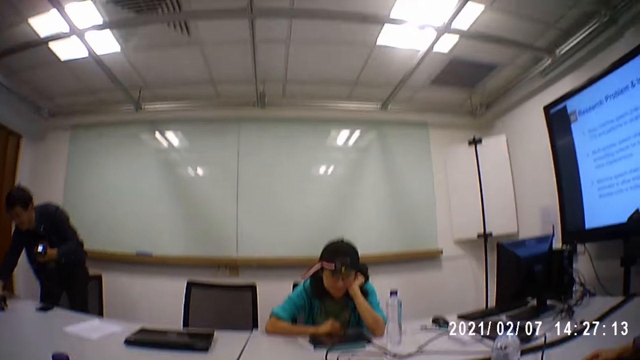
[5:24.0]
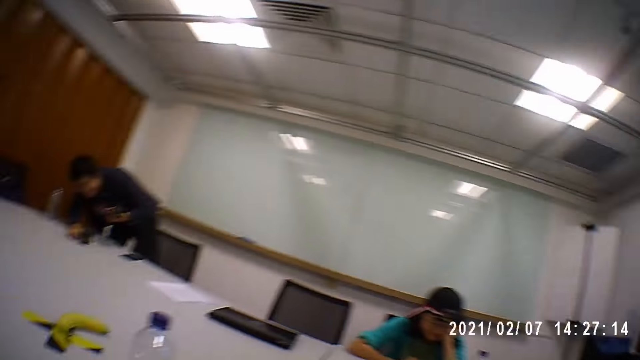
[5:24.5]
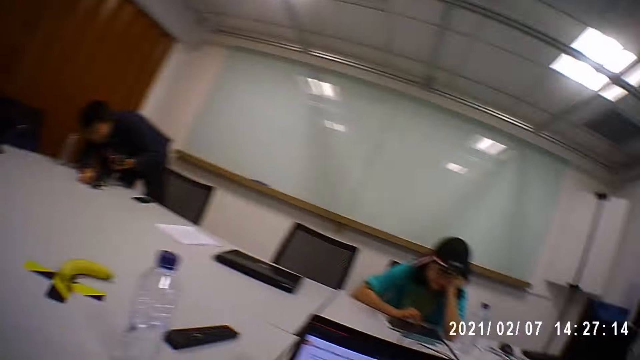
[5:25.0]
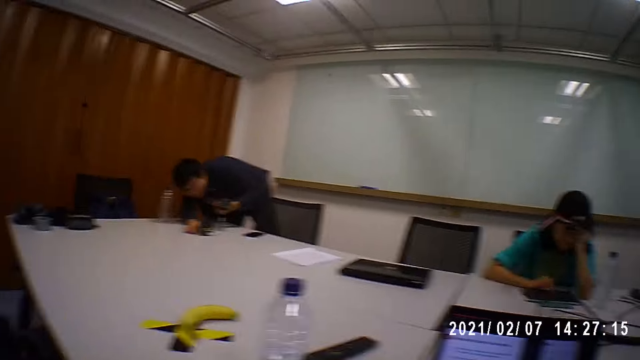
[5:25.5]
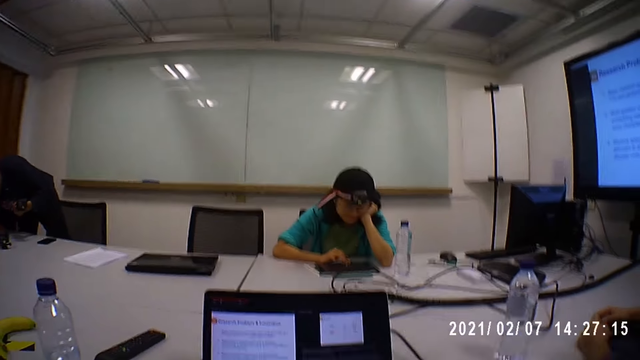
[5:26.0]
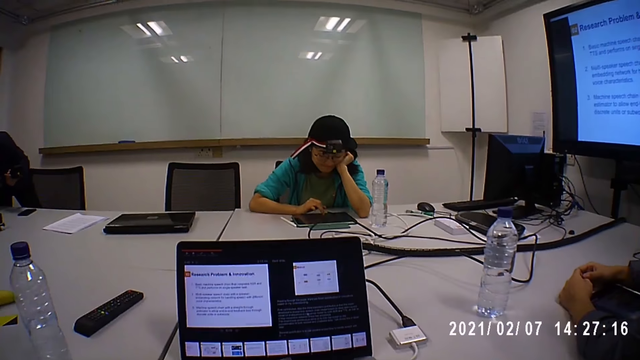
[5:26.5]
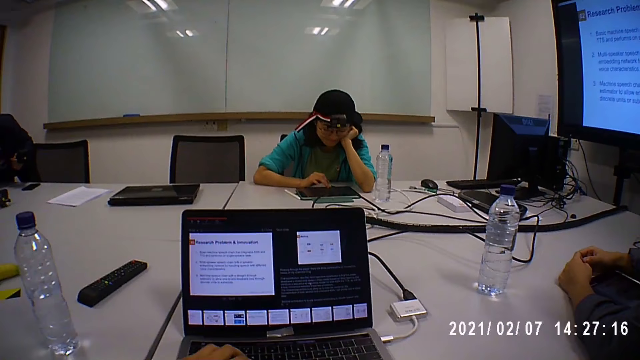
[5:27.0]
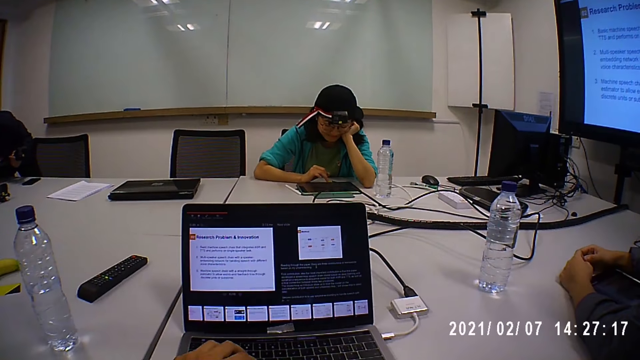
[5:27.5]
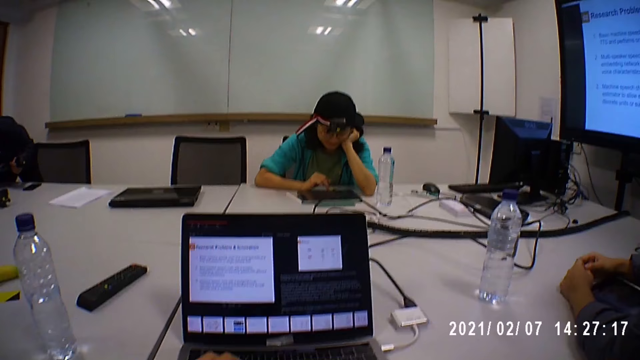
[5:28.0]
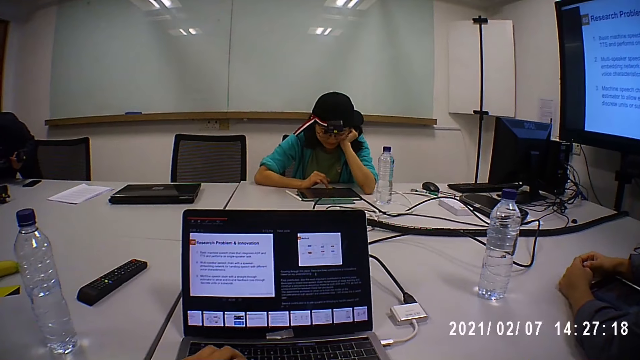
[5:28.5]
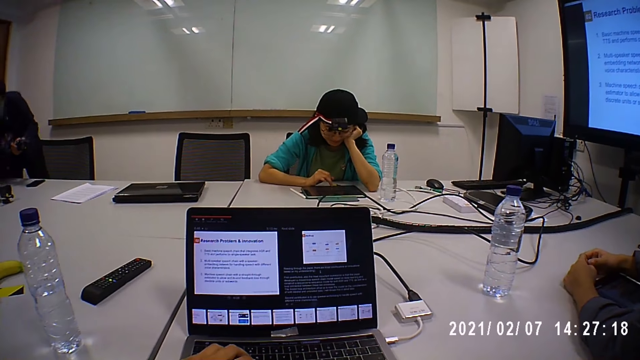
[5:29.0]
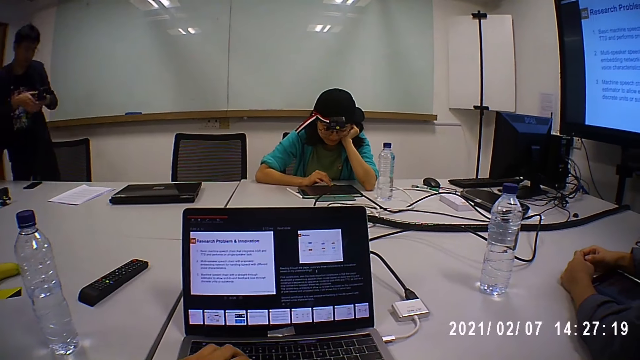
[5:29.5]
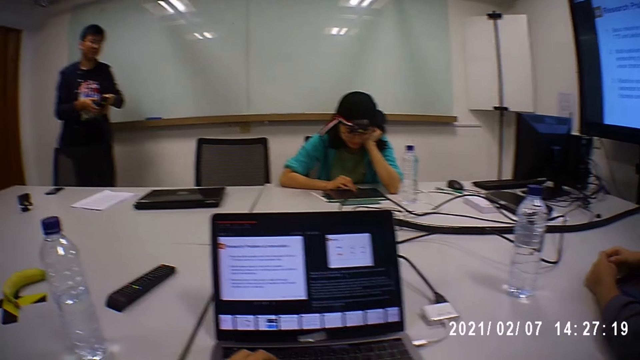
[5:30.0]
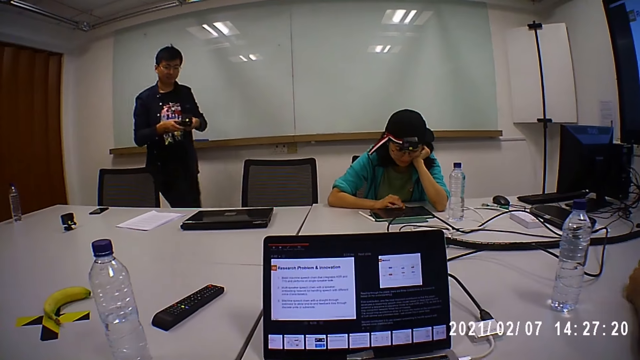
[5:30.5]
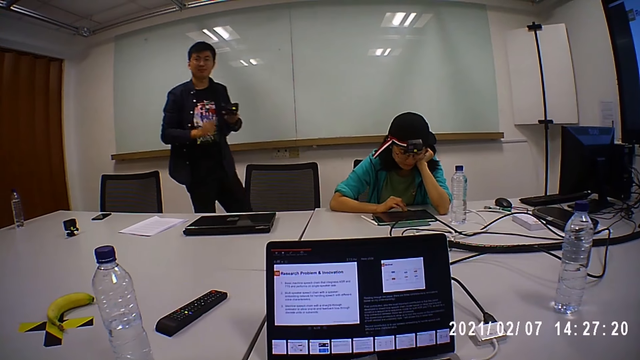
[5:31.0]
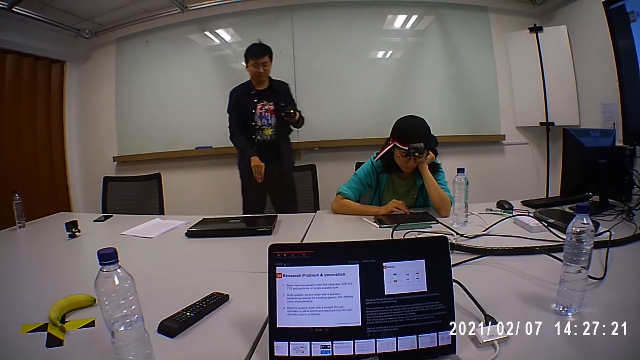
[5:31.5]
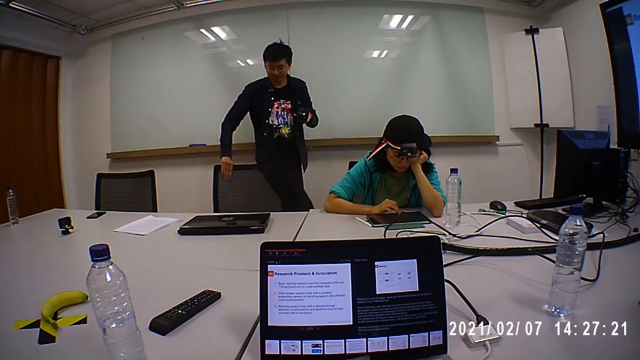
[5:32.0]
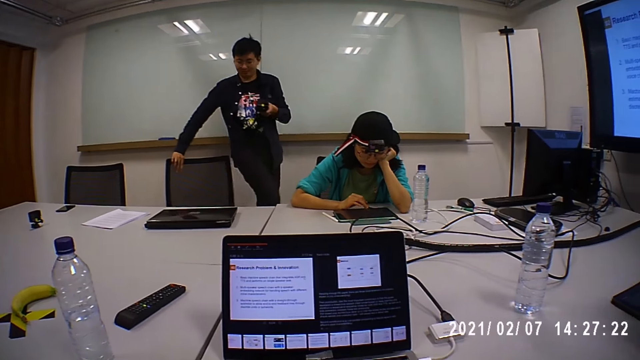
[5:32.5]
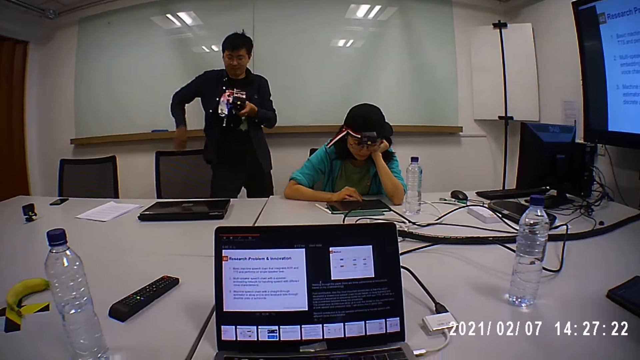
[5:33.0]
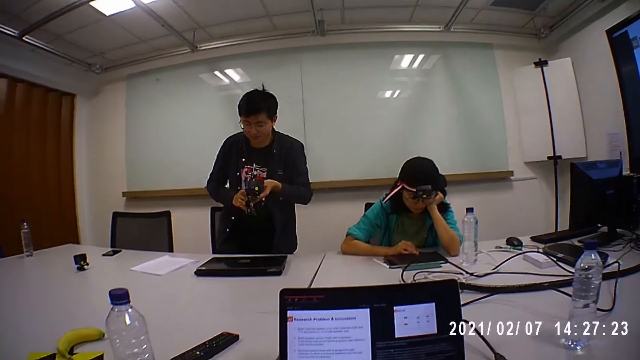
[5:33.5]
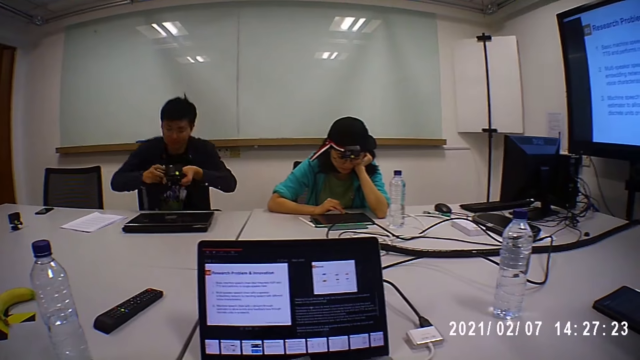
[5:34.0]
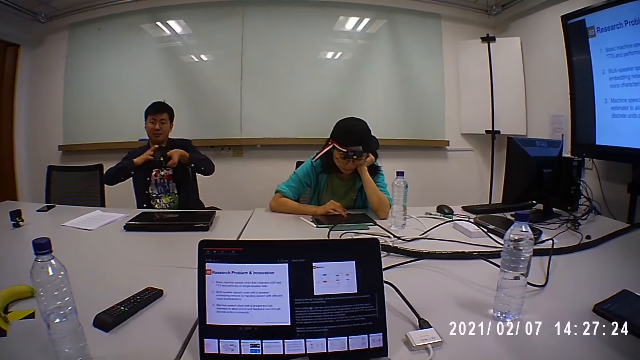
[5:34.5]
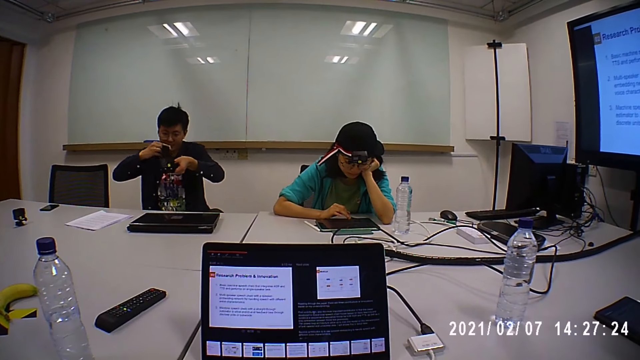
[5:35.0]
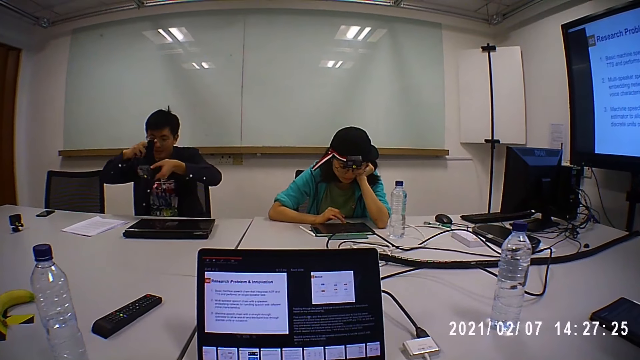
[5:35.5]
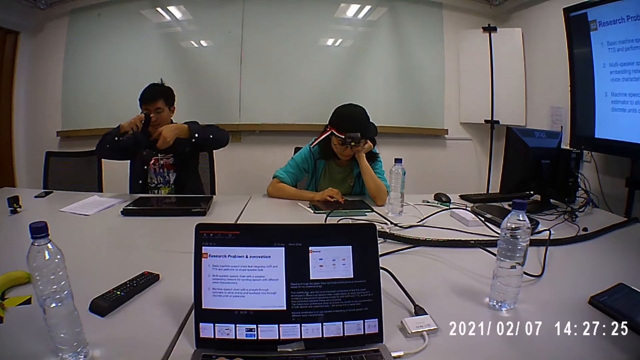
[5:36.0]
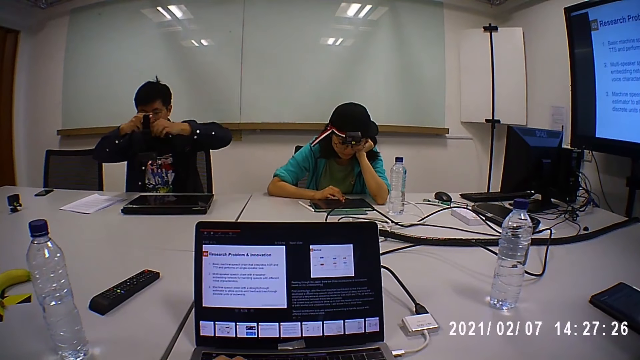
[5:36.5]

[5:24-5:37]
The person pulls the chair and sits down on the chair.

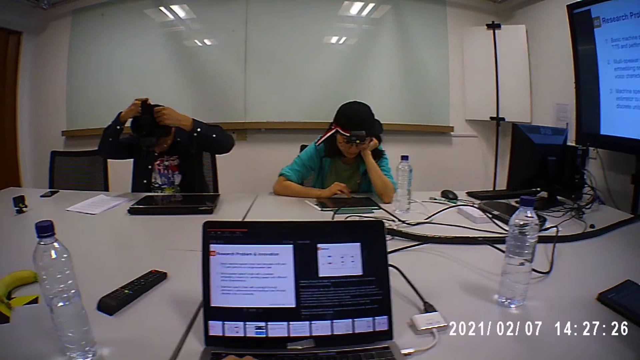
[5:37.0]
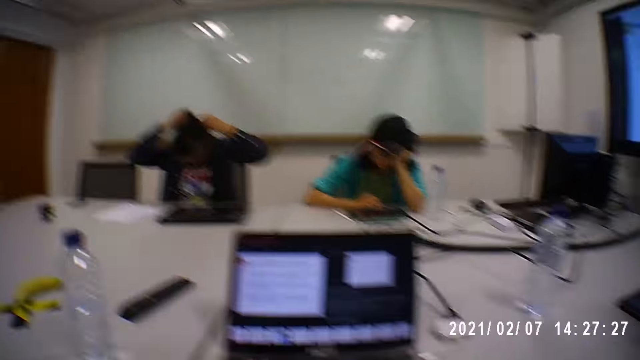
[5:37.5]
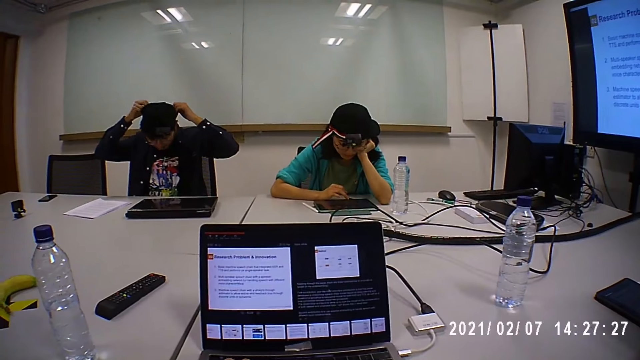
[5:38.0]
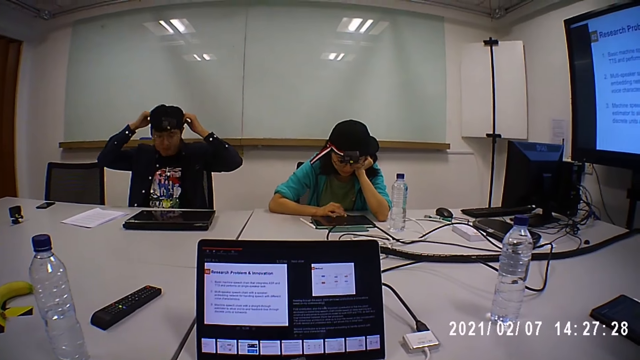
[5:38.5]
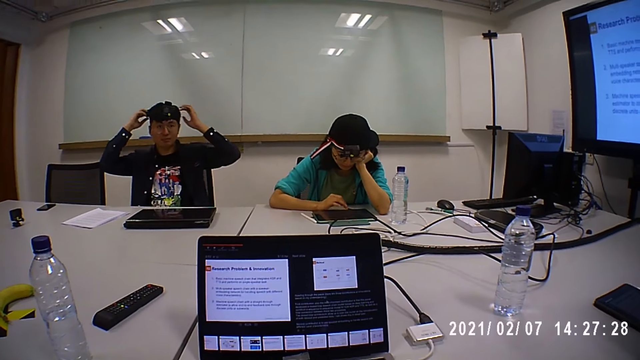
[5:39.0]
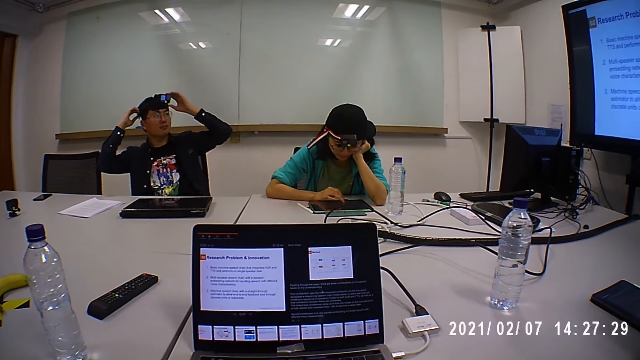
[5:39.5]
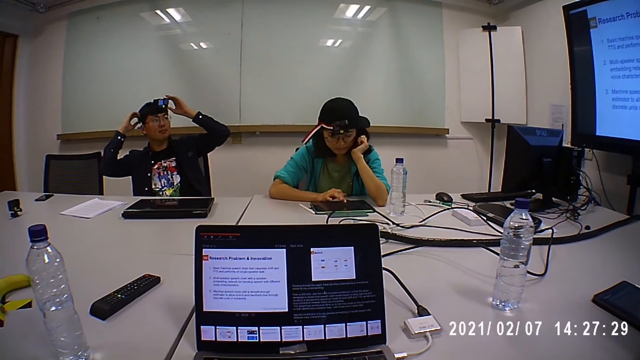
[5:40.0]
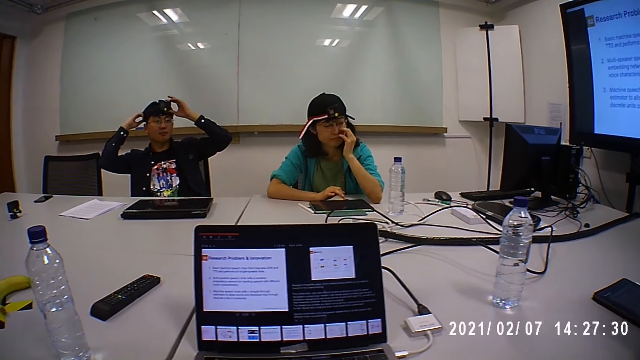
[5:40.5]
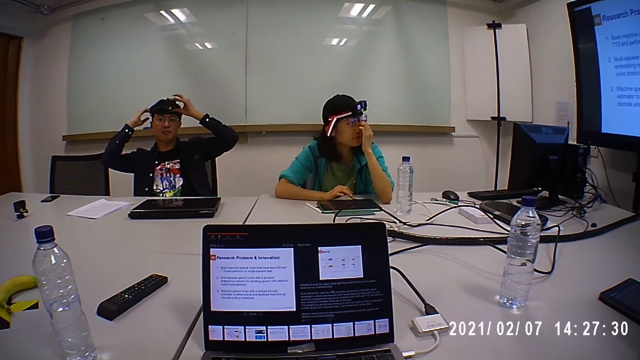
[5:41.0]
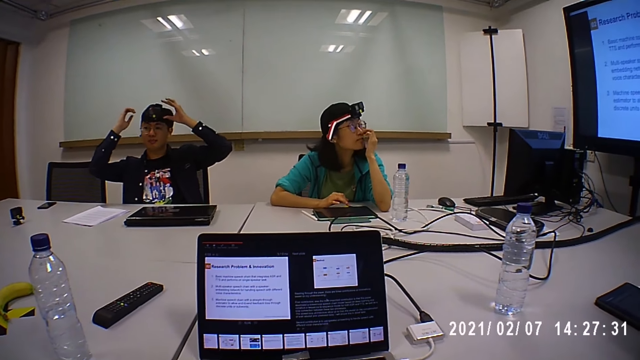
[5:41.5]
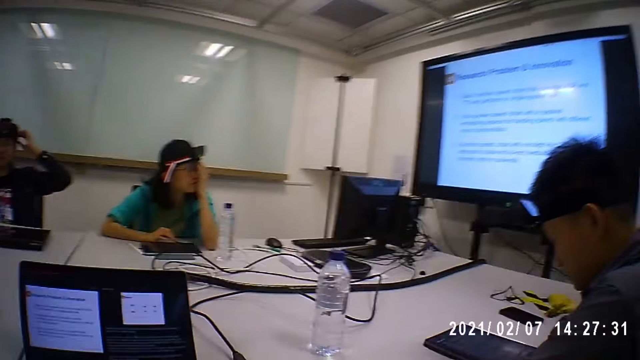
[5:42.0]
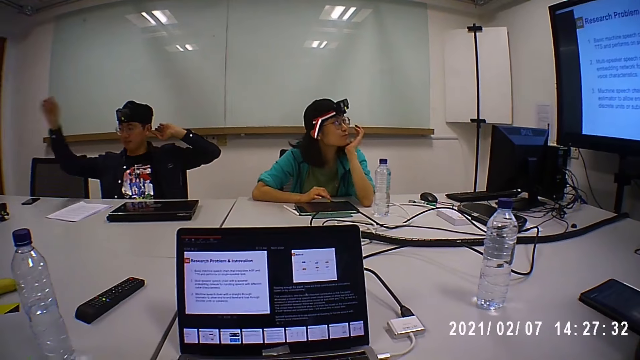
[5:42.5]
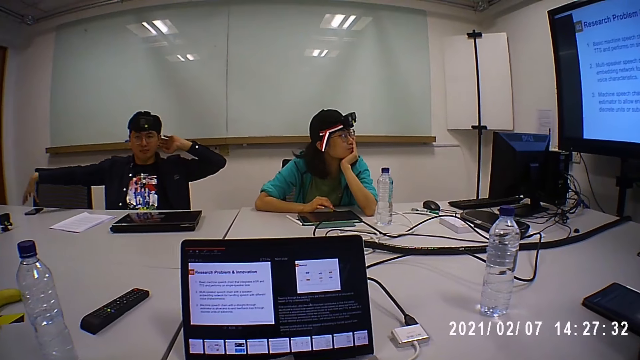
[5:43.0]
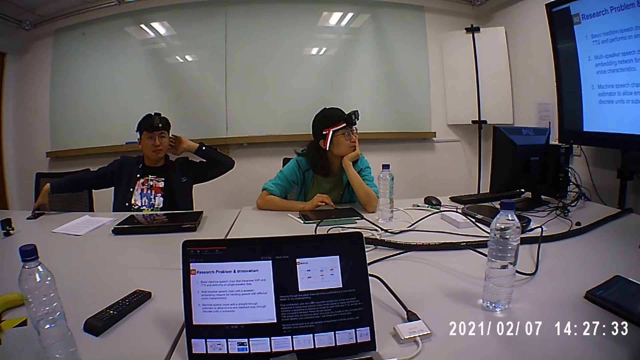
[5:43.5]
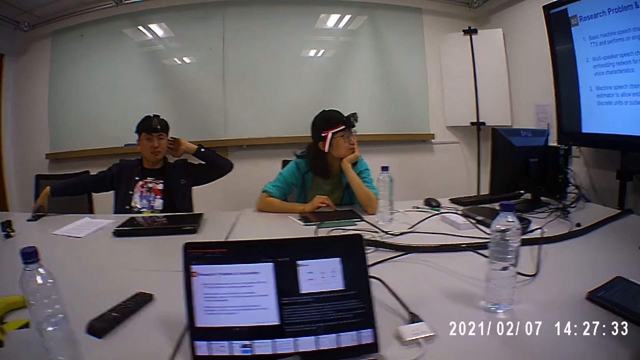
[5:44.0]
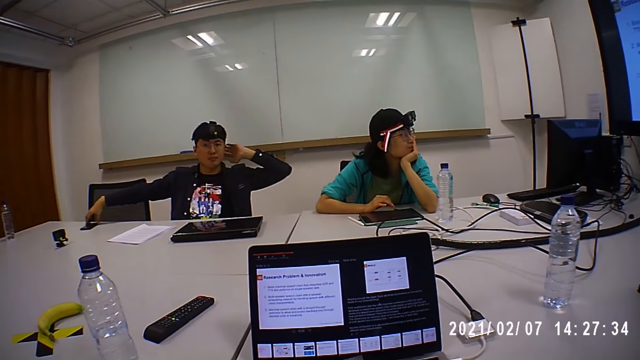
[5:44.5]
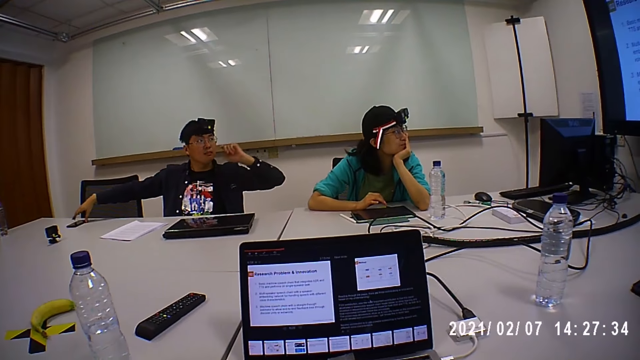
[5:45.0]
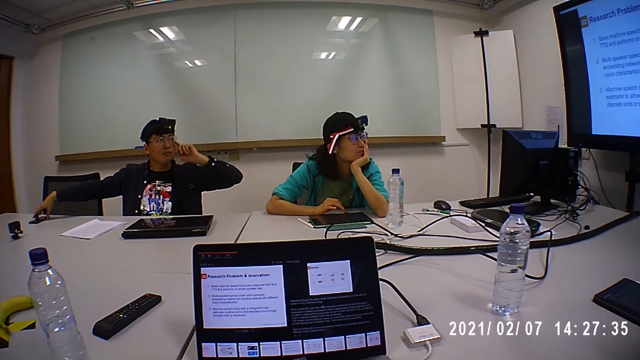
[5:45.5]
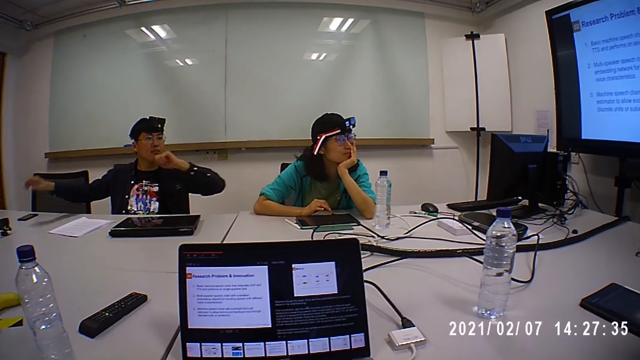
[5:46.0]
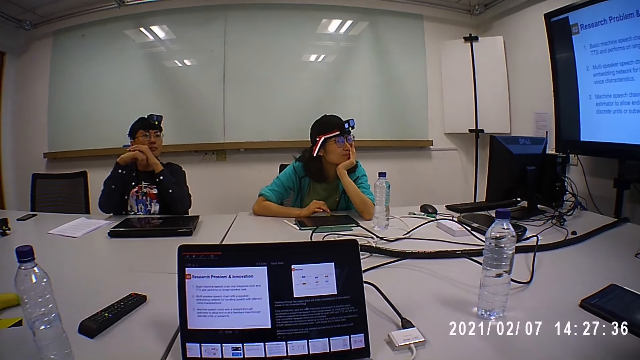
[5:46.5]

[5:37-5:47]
The person wears a camera on his head. The person touches his phone on the table.
